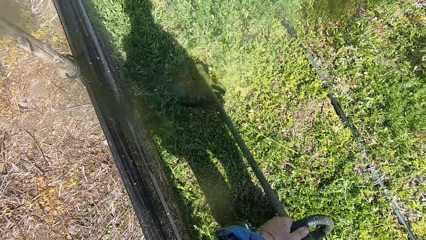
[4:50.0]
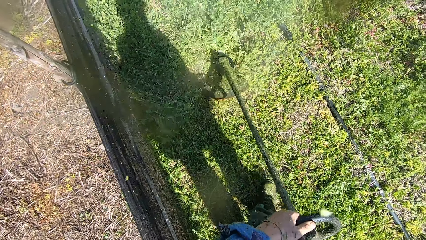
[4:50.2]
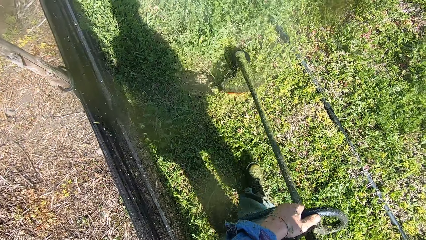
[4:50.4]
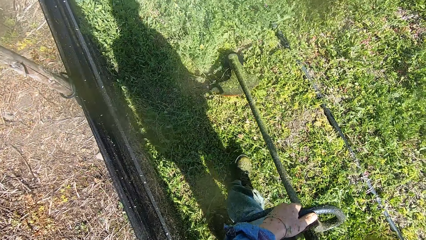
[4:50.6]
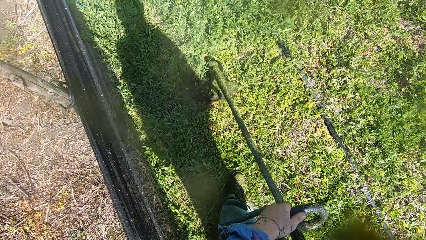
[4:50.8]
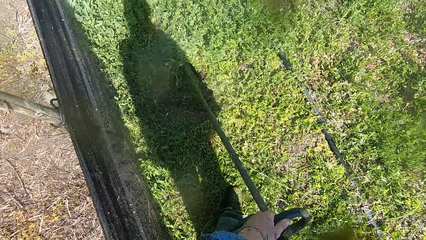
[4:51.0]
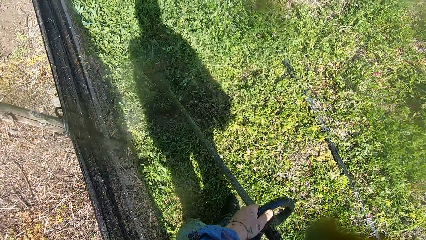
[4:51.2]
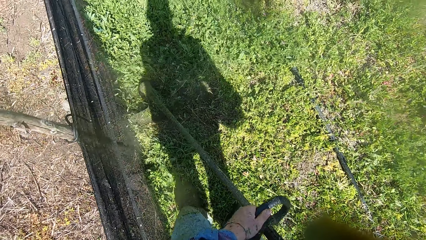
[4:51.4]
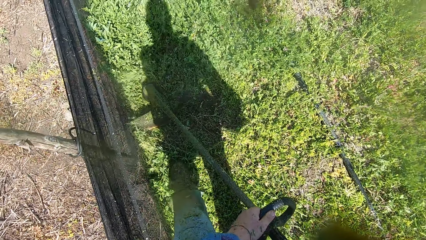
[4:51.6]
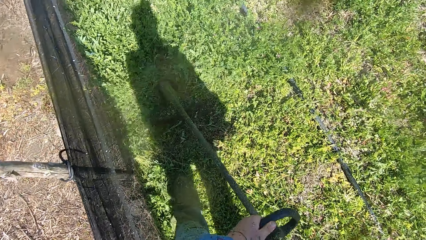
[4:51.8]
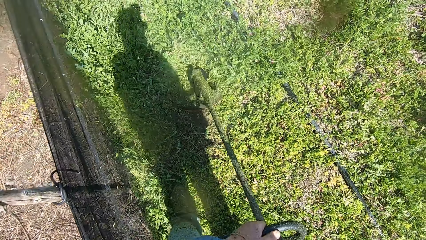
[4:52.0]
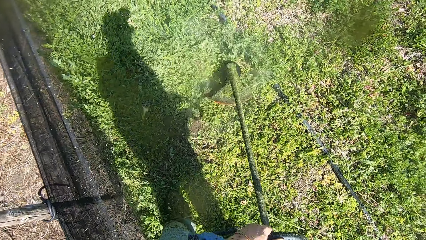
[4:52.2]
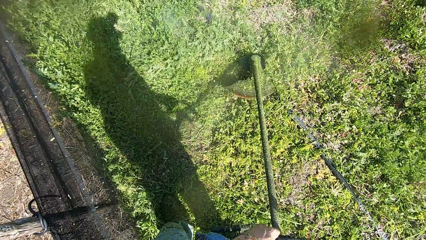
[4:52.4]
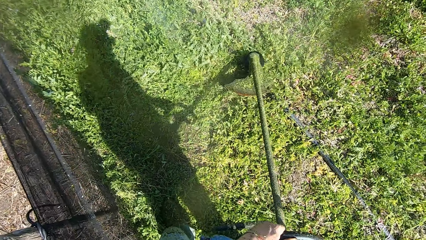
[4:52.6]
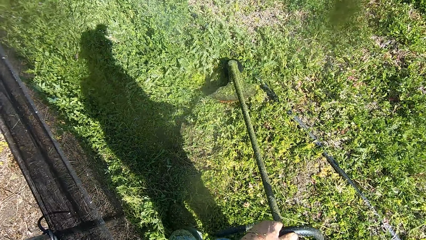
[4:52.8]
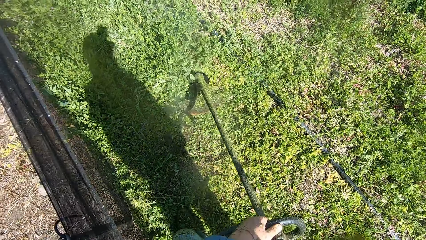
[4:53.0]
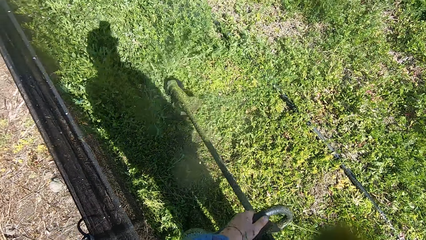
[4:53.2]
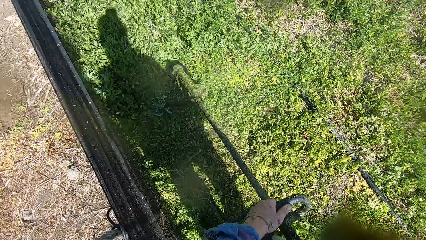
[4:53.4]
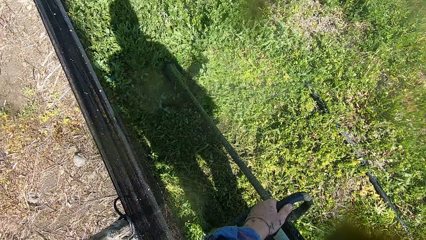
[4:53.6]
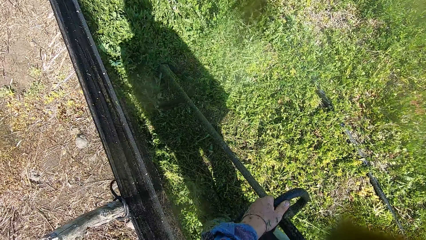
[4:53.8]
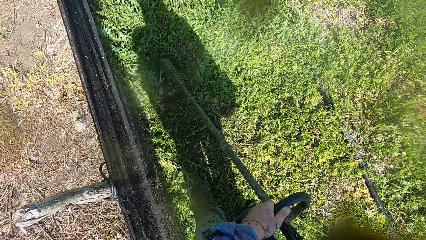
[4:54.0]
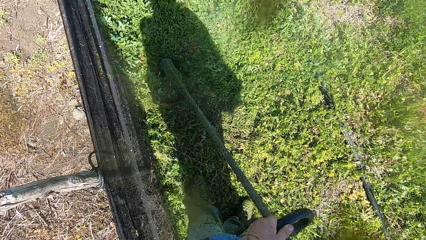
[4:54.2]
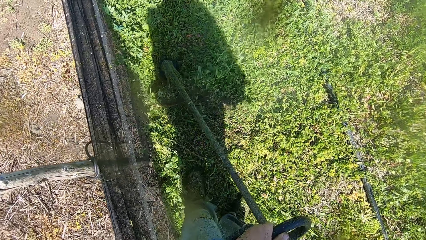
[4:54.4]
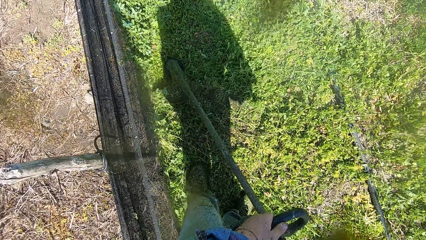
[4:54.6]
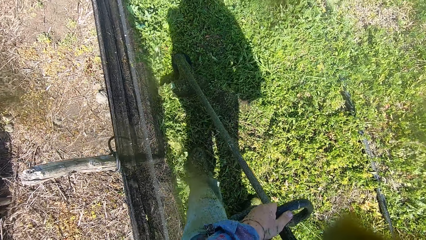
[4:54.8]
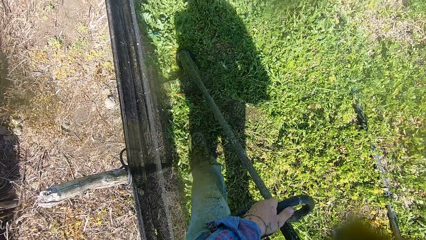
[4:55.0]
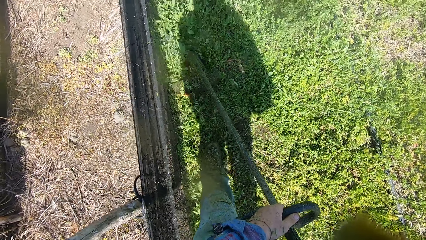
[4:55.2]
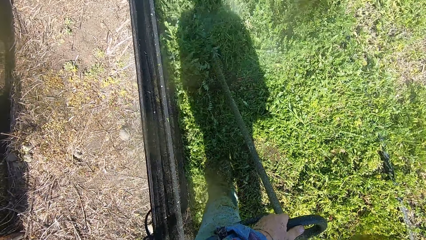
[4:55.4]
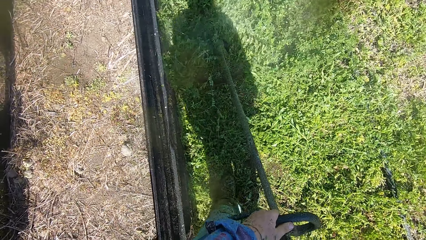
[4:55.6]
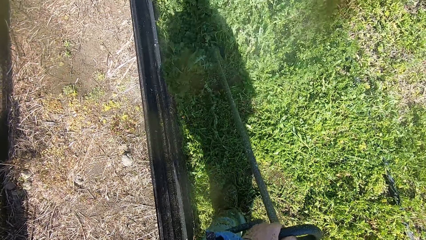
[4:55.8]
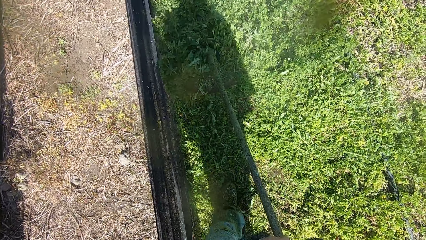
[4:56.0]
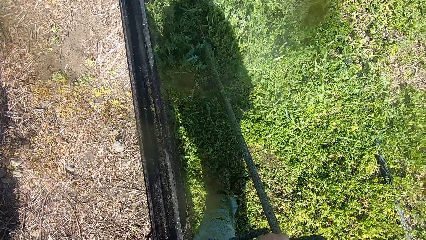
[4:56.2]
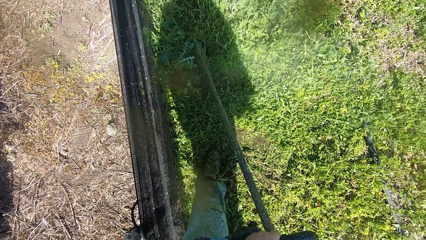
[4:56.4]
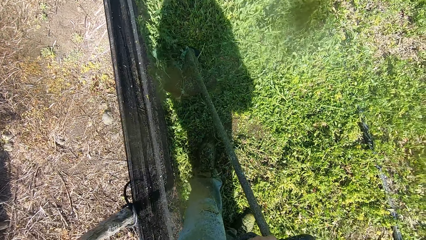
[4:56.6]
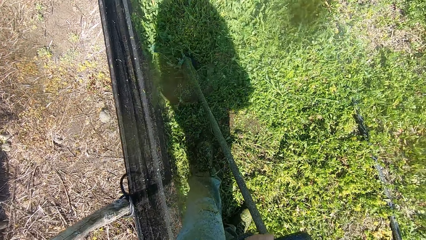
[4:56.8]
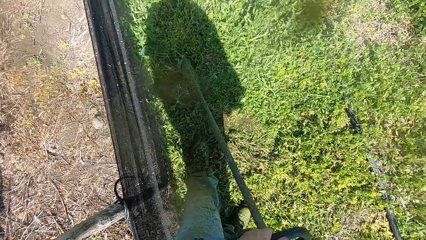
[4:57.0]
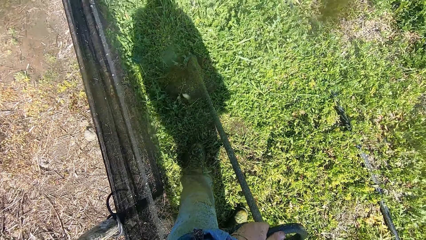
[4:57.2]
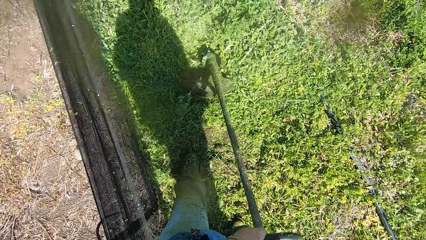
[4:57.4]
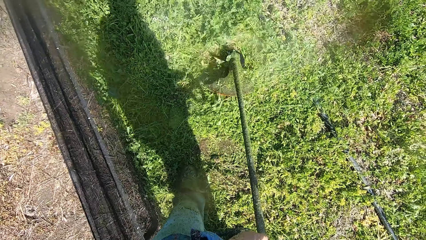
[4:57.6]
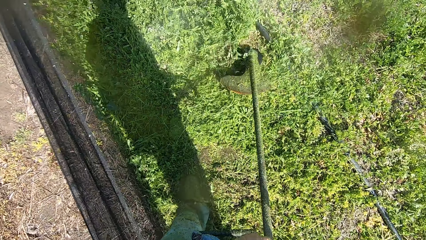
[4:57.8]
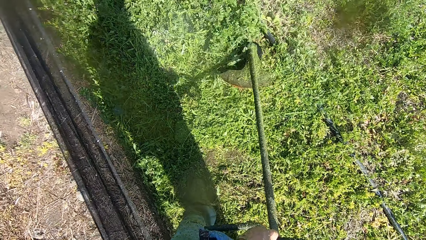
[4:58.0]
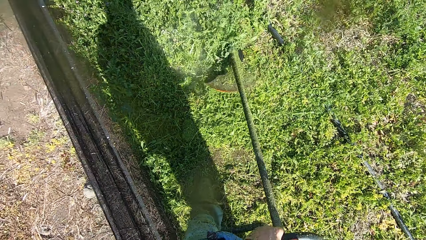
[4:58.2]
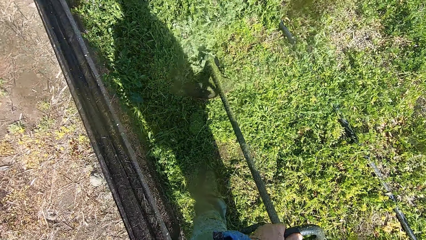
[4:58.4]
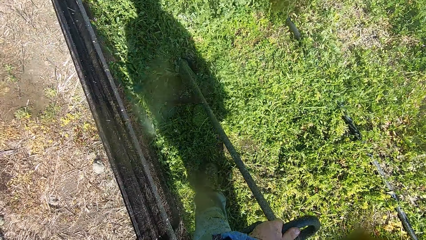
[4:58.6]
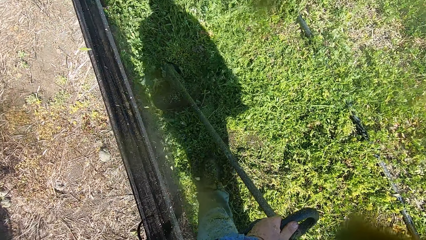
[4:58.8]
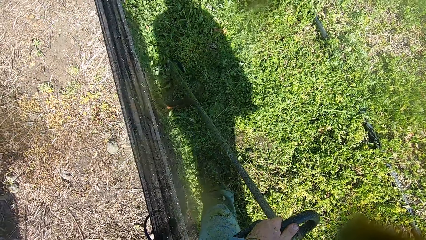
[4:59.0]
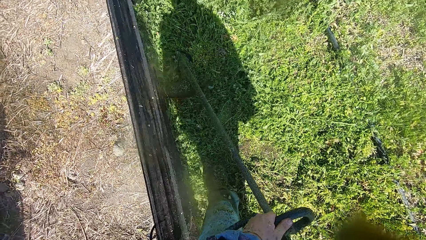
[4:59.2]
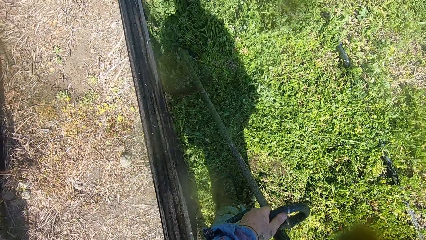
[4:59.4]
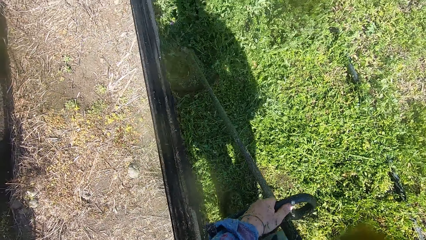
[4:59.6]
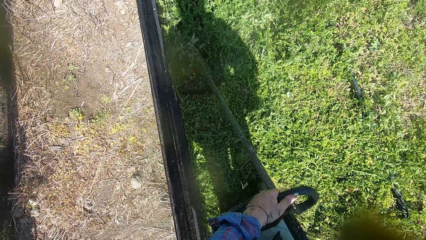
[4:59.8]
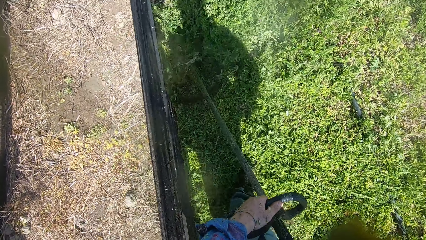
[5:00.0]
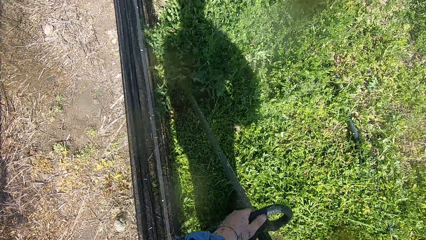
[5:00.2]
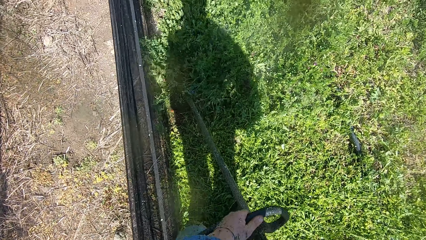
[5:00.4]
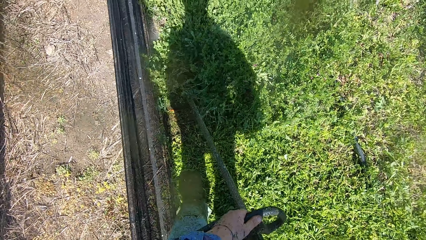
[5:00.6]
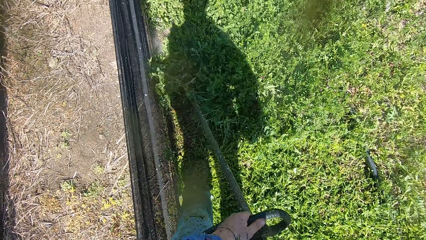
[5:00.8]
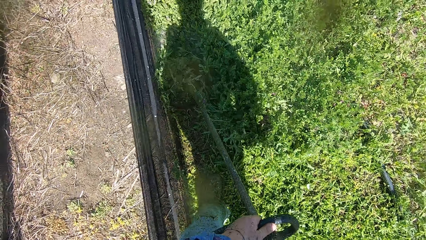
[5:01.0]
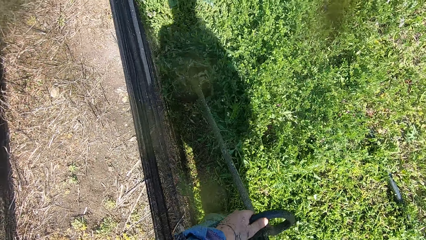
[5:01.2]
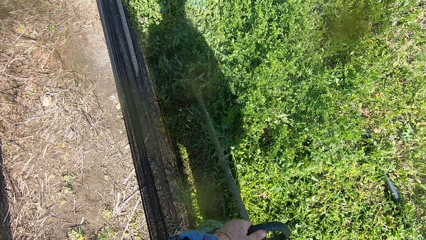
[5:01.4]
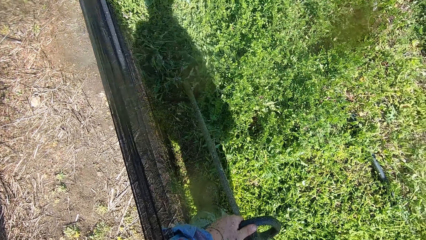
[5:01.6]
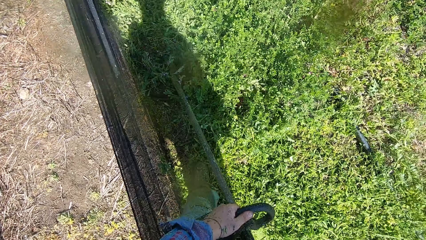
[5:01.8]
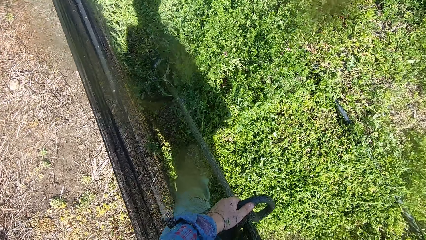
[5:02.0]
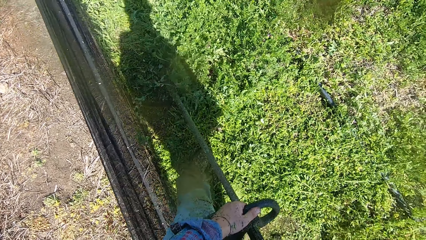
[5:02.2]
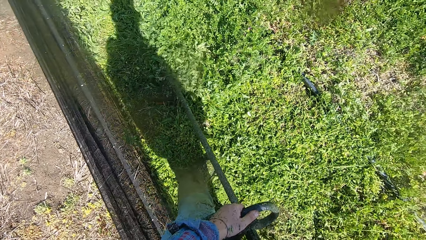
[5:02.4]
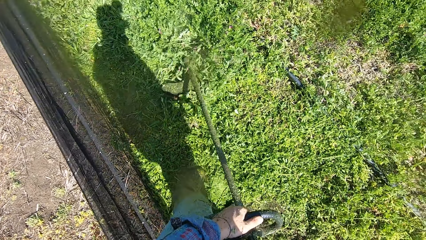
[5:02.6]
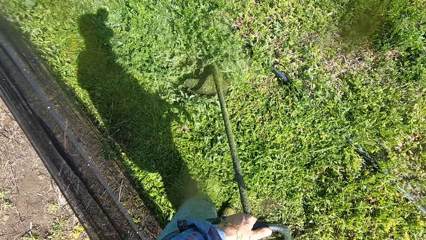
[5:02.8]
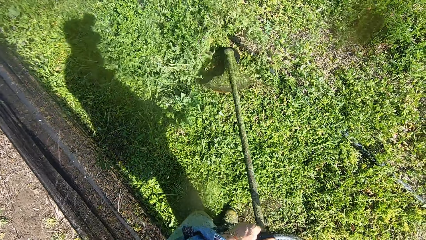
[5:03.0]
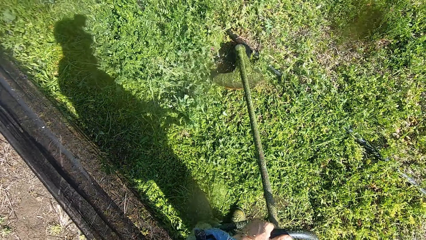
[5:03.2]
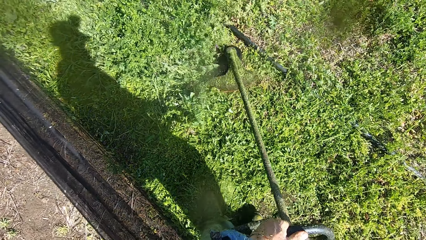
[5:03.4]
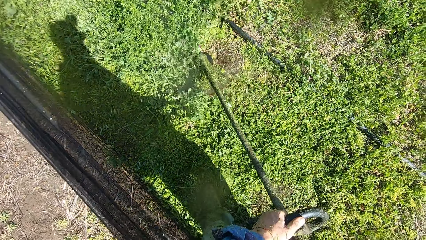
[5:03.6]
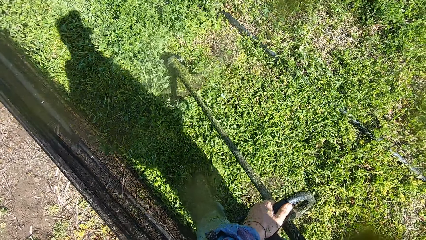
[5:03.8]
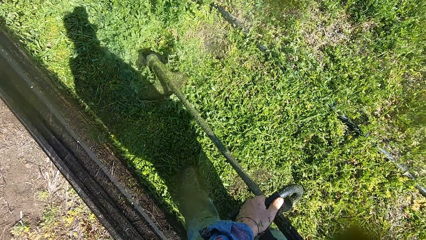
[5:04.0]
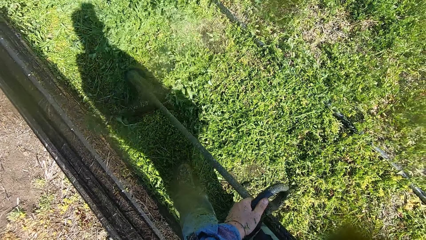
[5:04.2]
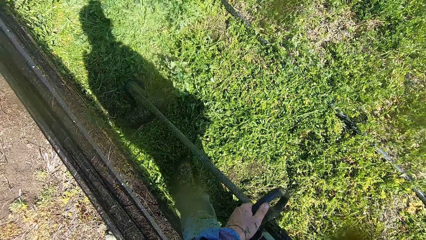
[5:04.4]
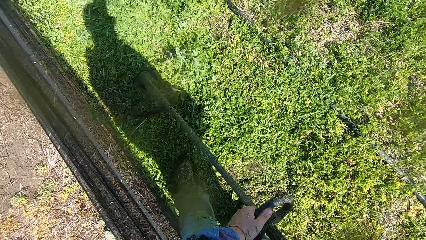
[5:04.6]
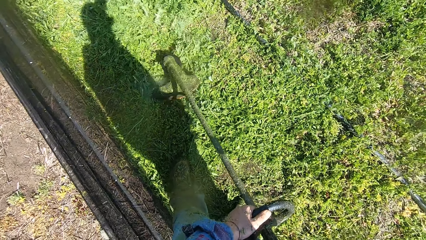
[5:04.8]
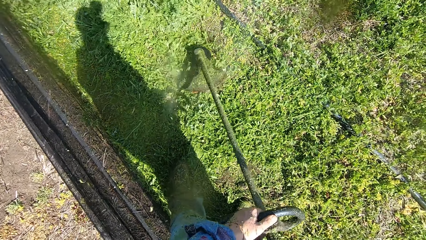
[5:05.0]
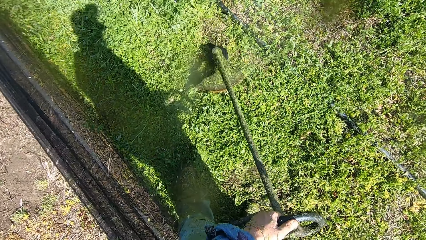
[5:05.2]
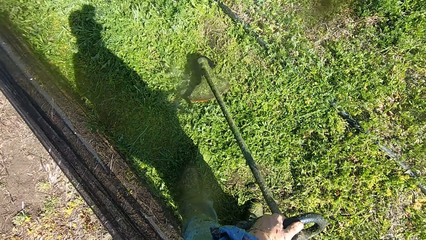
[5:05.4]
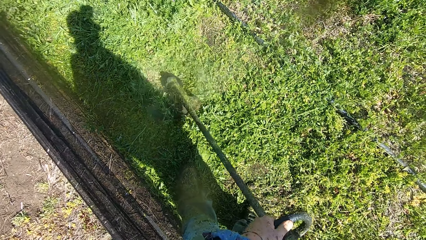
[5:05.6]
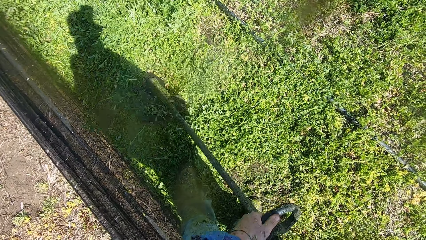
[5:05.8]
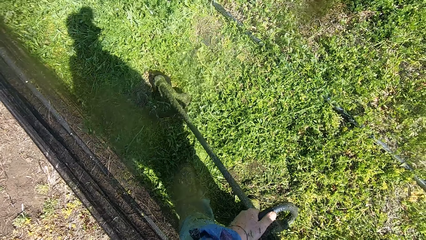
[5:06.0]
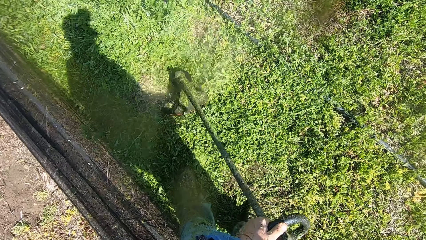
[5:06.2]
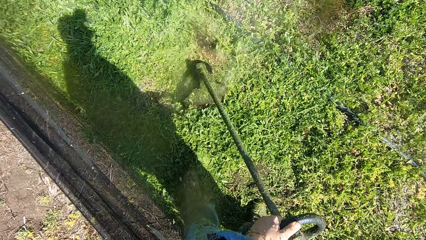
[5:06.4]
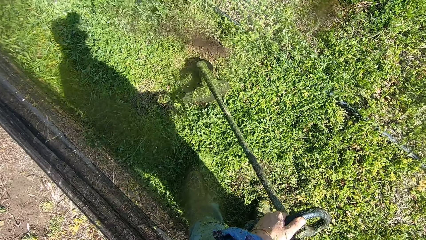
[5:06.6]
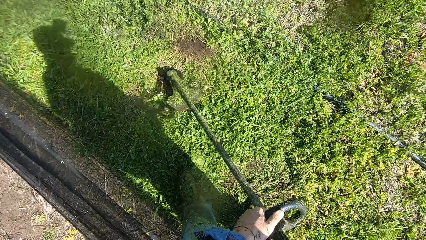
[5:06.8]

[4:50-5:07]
The camera wearer walks on the grass. They cut grass with a brush cutter. They walk on the grass. They cut grass with the brush cutter. They walk on the grass. They cut grass with the brush cutter.
